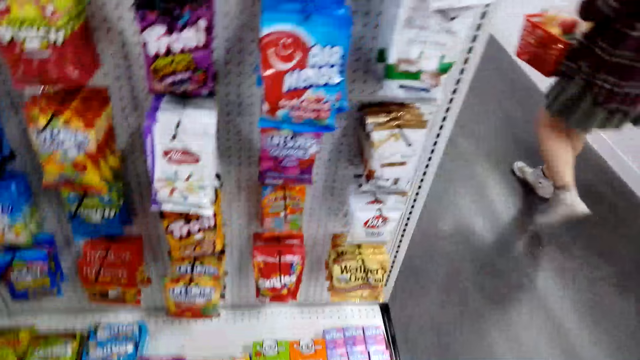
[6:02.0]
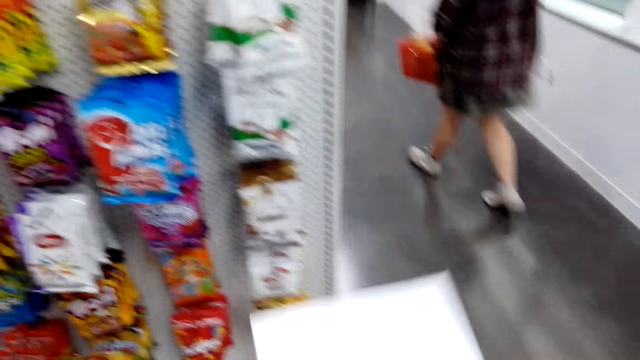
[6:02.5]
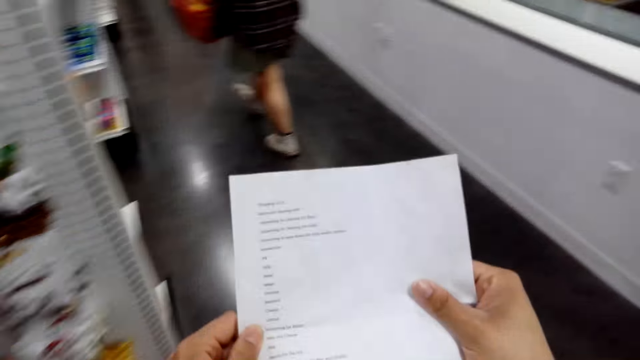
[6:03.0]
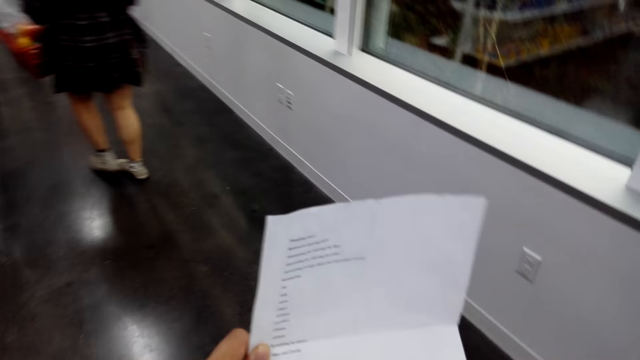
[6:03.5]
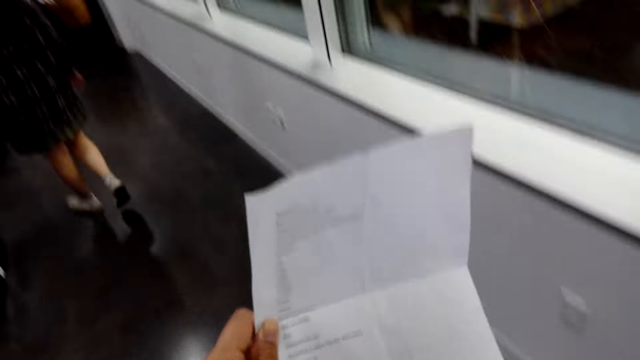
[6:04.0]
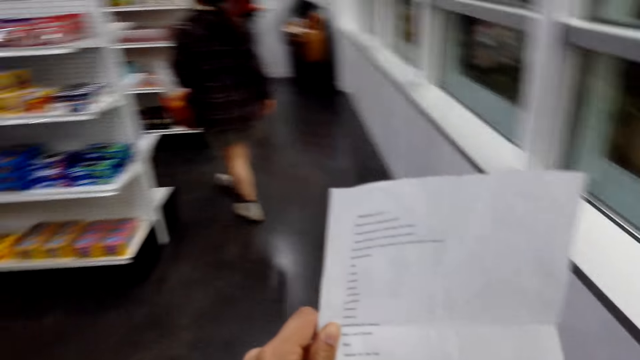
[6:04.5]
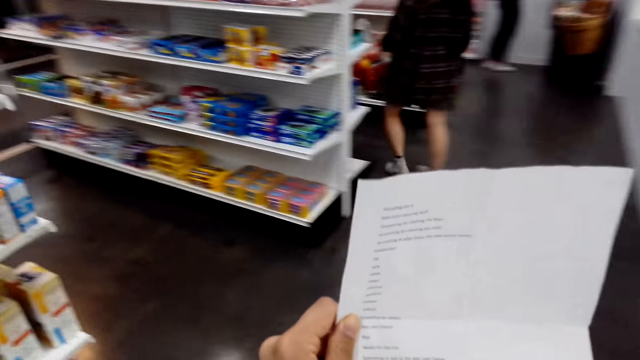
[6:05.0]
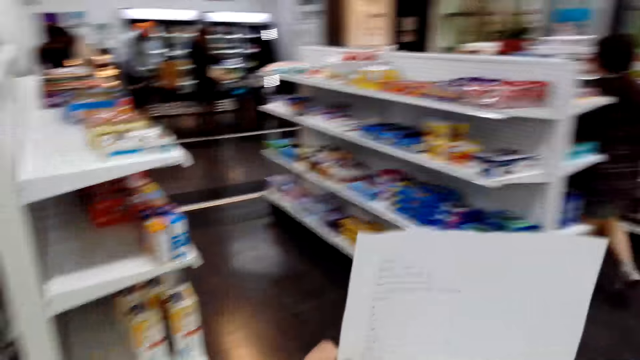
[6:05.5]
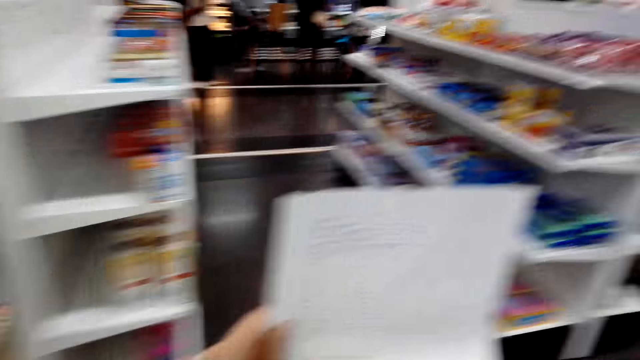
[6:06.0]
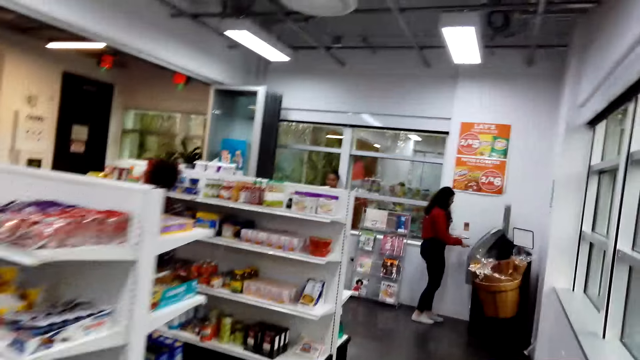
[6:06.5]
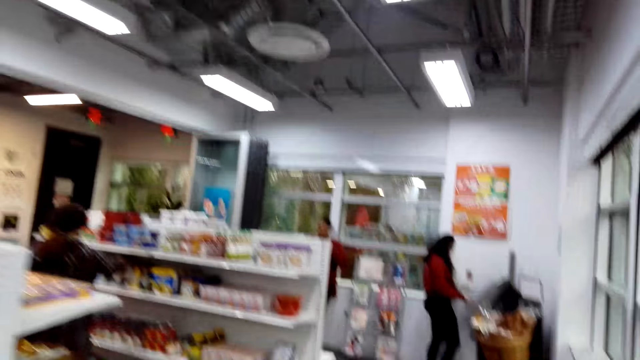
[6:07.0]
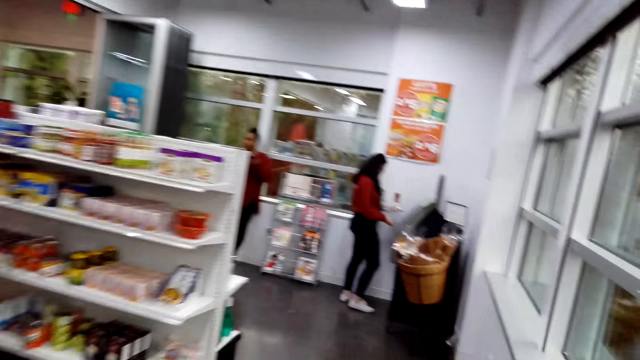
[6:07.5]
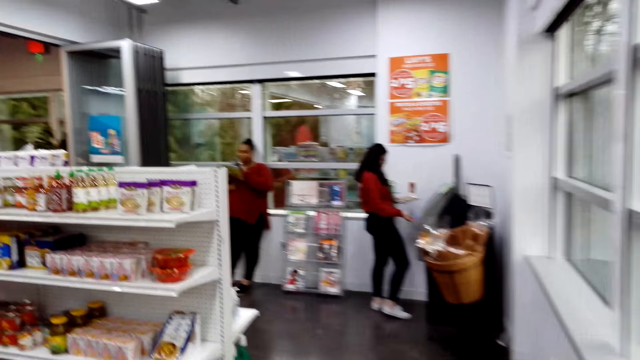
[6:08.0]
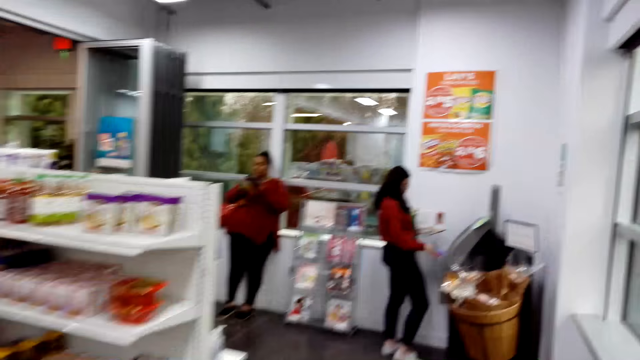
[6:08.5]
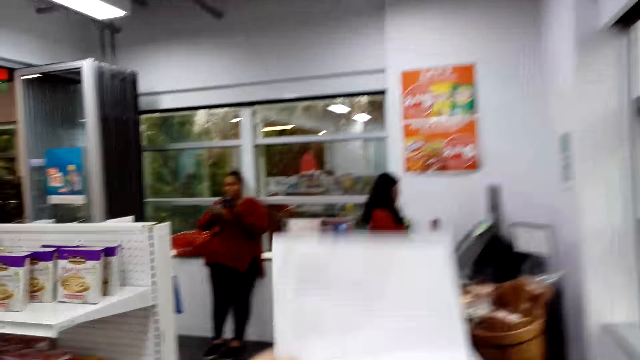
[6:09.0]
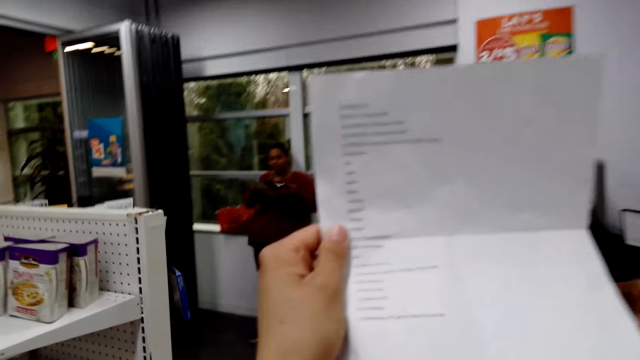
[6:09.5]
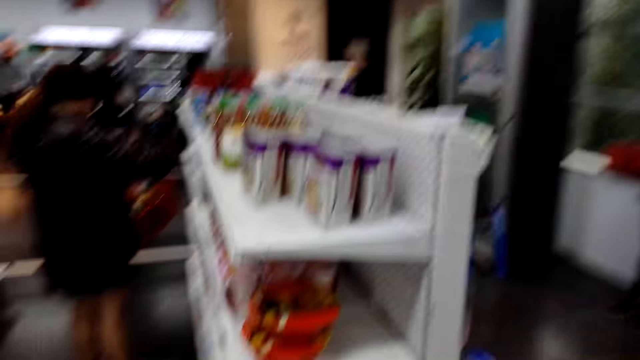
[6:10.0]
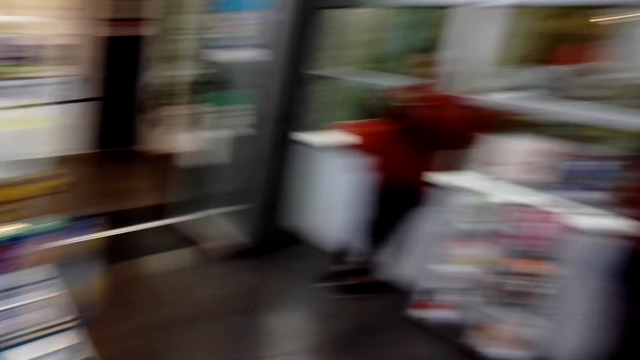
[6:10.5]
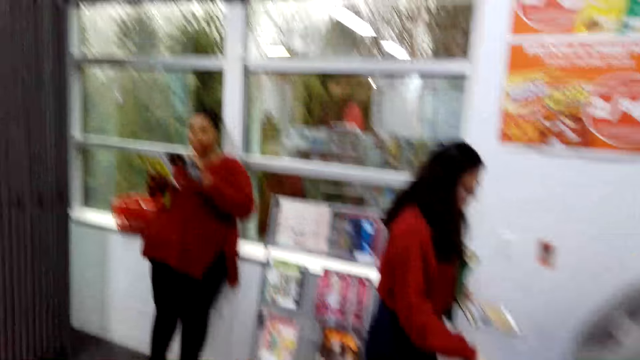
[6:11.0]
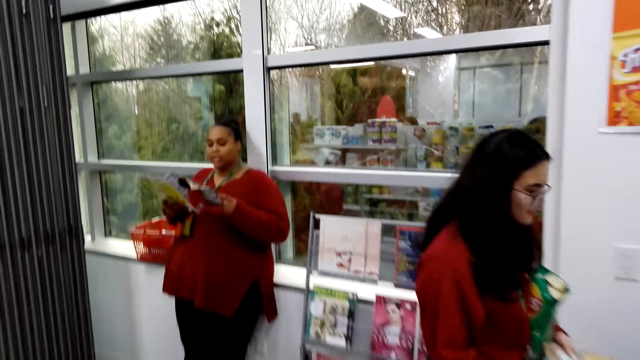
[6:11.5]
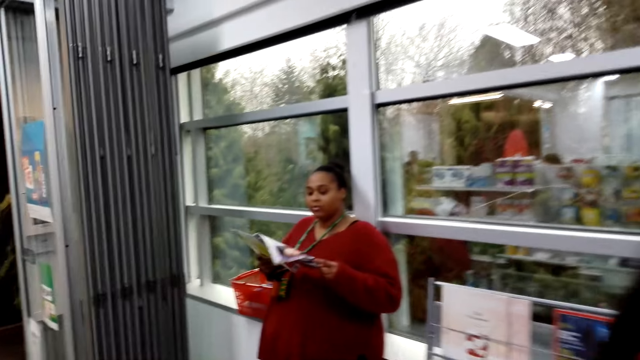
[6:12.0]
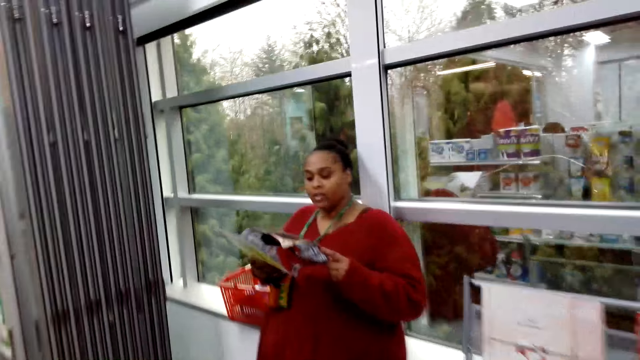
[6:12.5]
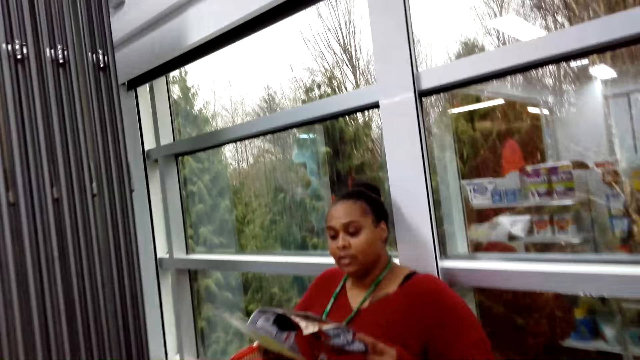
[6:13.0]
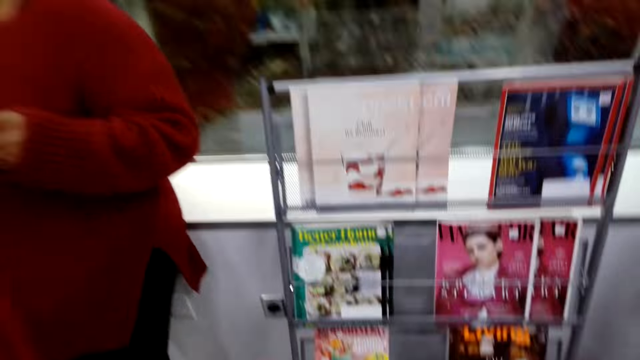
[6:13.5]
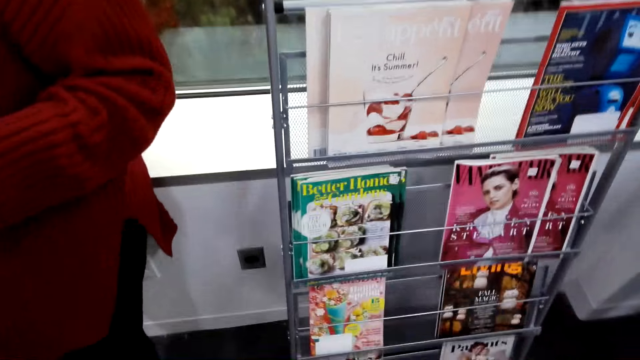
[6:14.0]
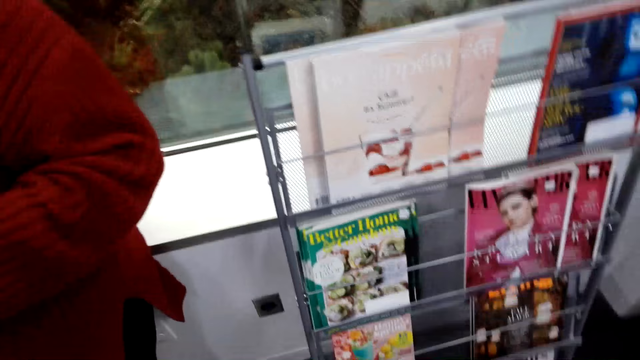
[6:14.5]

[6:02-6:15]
The camera wearer reads a shopping list. They touch paper. They walk. They rotate the camera. They walk.

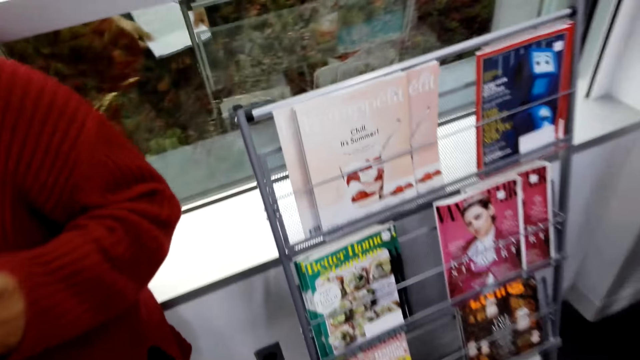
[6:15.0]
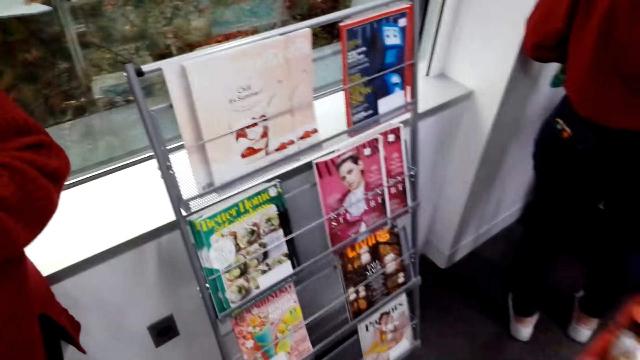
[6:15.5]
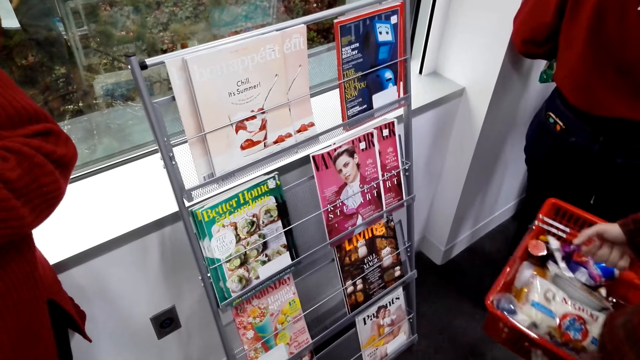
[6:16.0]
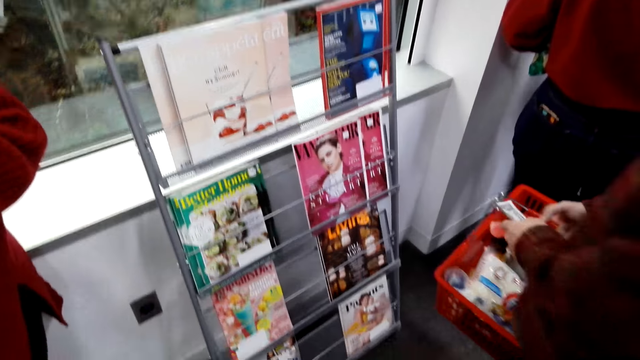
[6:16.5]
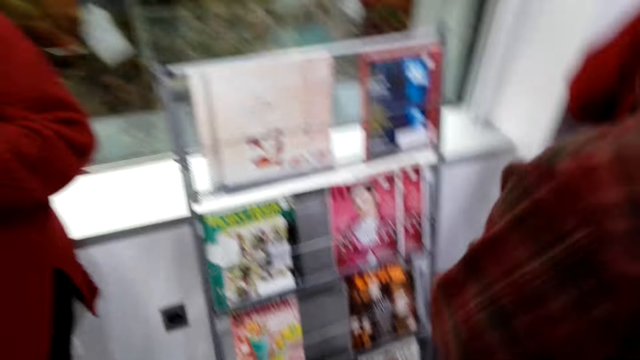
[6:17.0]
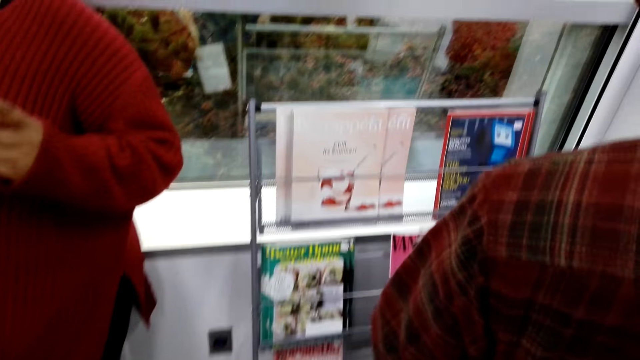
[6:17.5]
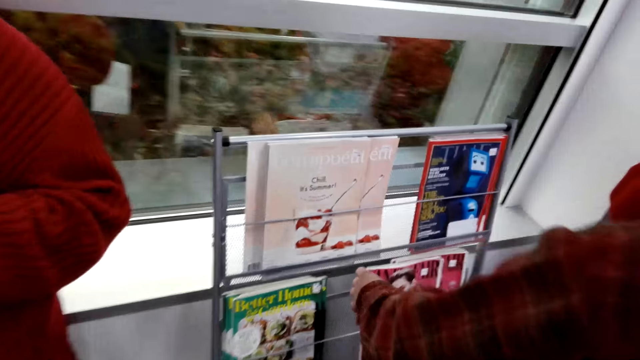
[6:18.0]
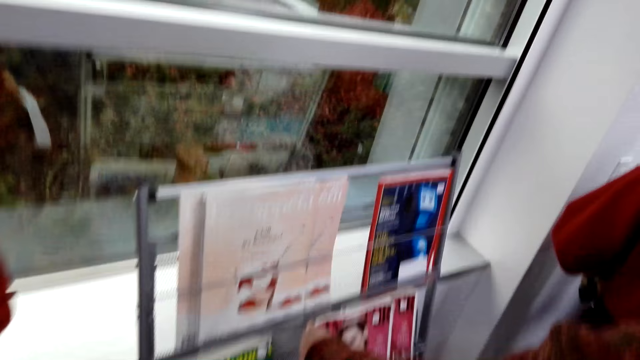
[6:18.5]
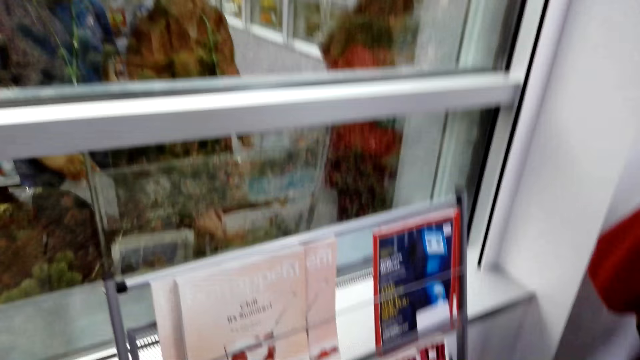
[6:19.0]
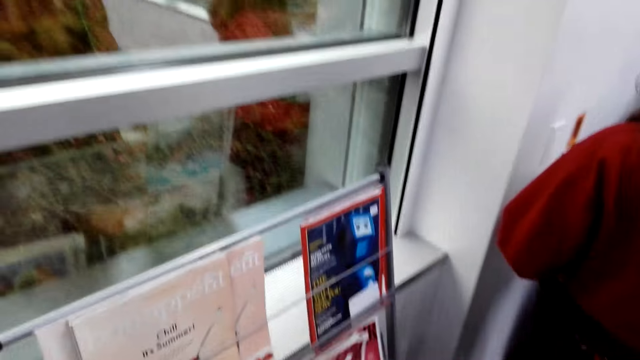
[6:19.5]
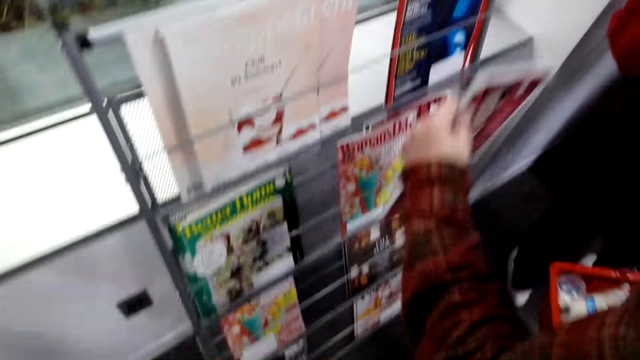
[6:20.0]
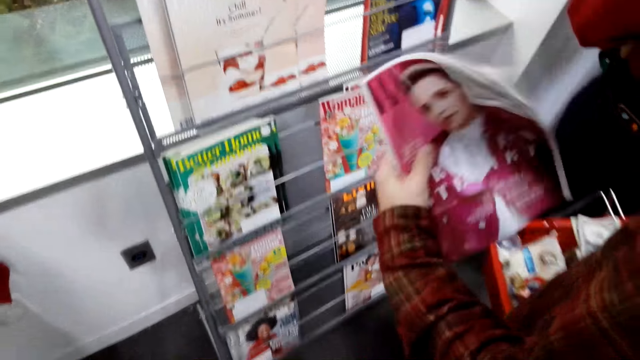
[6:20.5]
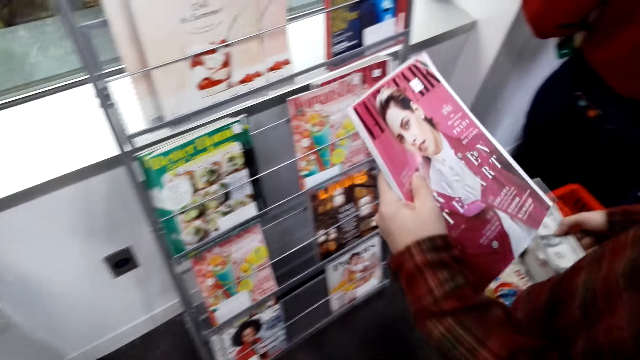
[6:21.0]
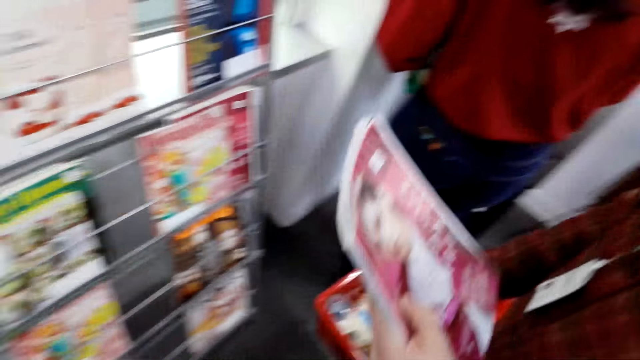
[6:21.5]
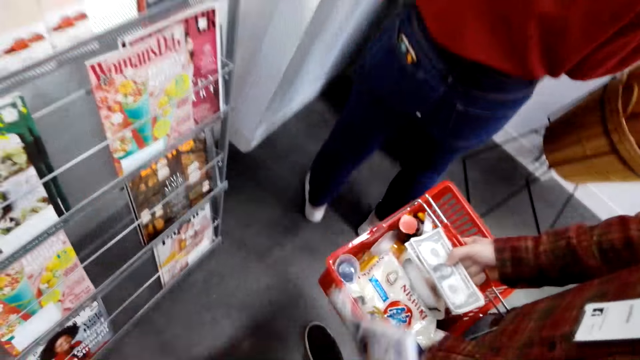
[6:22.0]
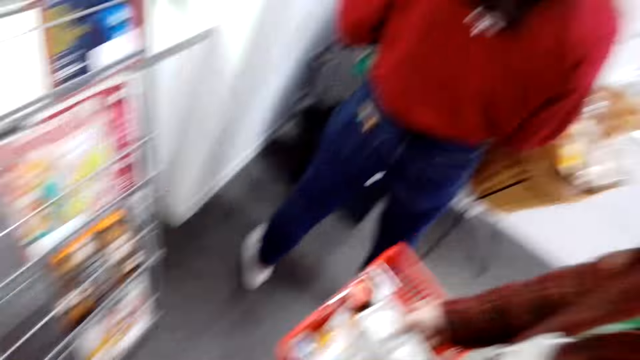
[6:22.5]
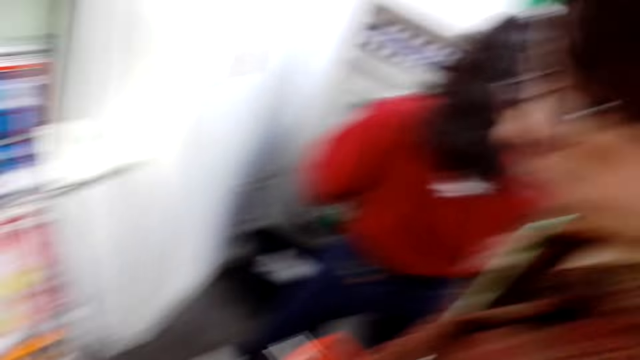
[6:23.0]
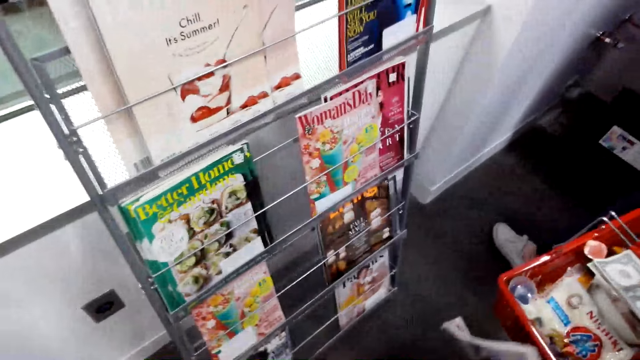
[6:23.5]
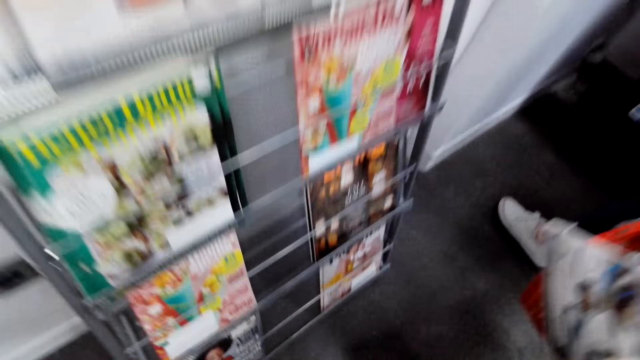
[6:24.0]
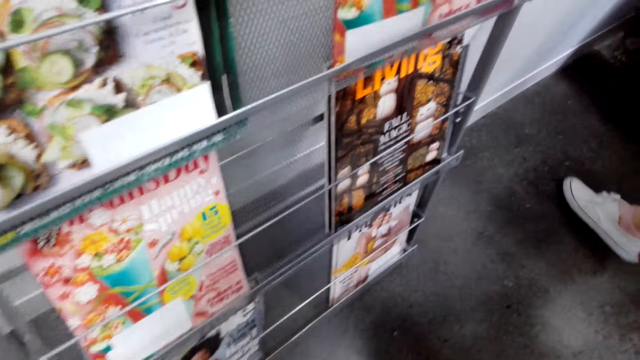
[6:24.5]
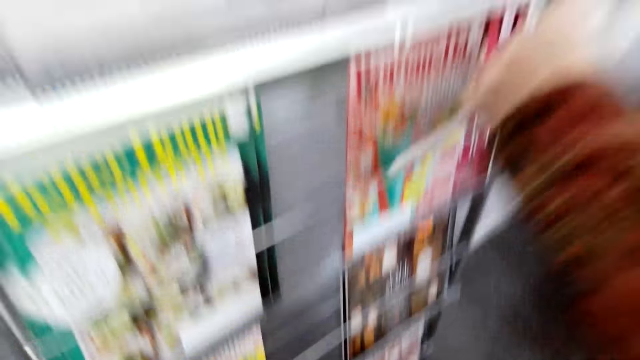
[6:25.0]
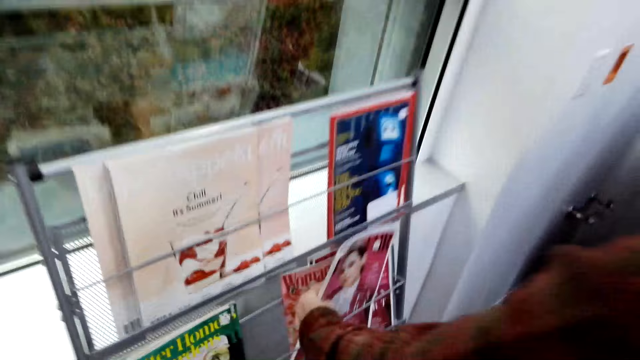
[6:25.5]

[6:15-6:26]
A man picks a magazine from a shelf. The camera wearer picks a magazine from a shelf.
